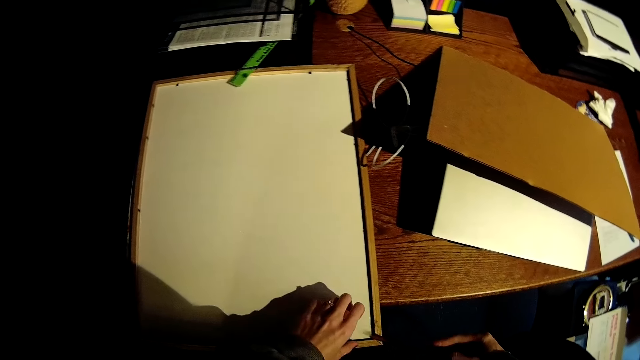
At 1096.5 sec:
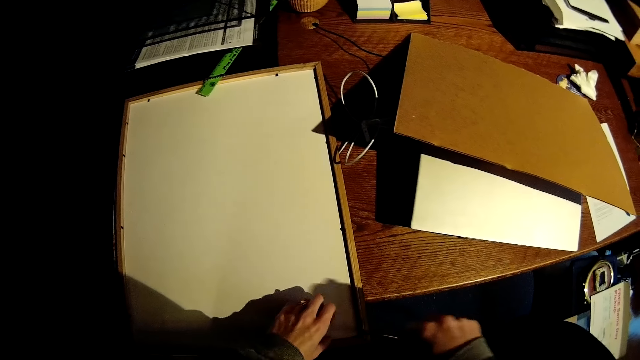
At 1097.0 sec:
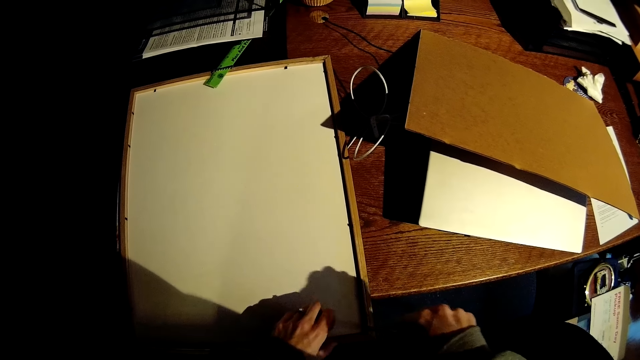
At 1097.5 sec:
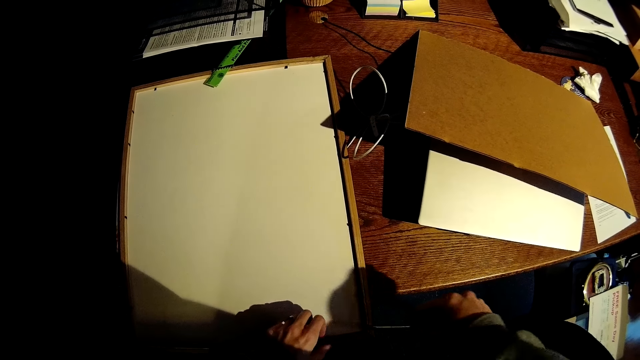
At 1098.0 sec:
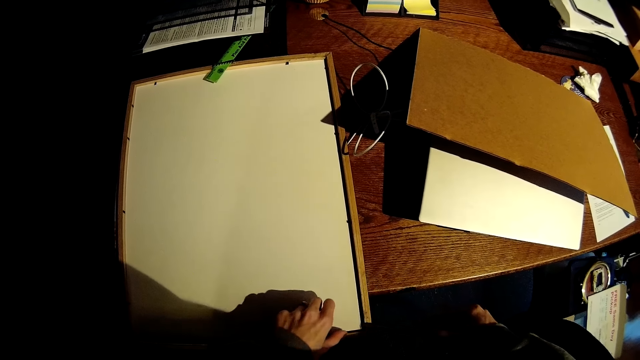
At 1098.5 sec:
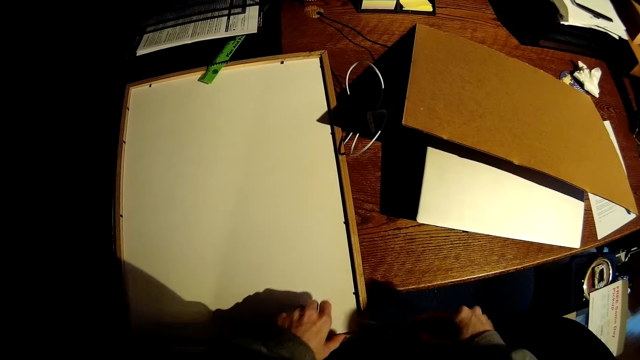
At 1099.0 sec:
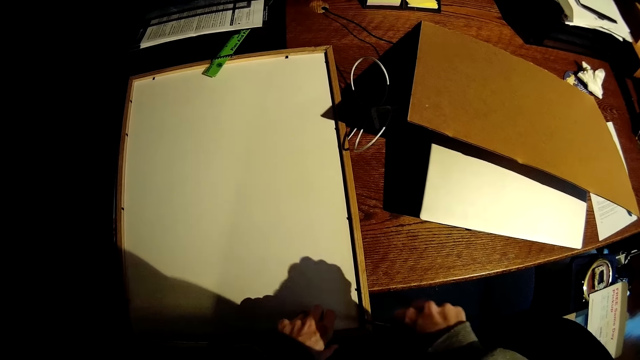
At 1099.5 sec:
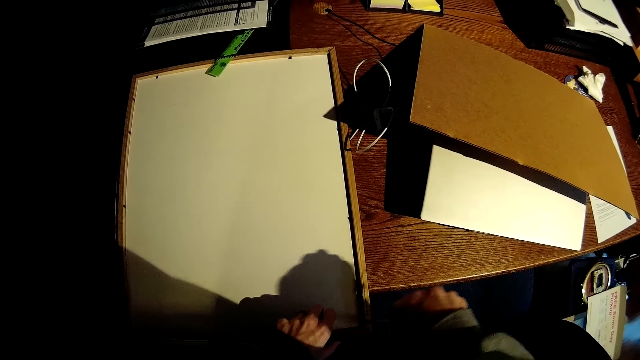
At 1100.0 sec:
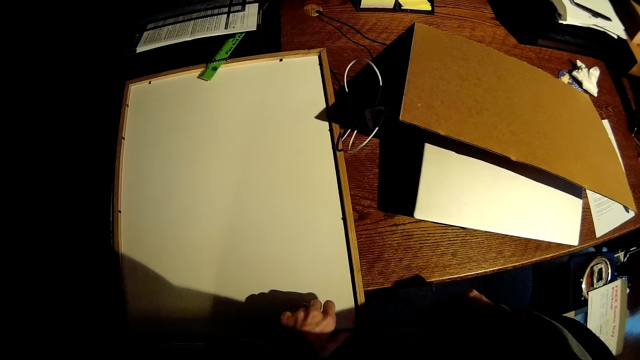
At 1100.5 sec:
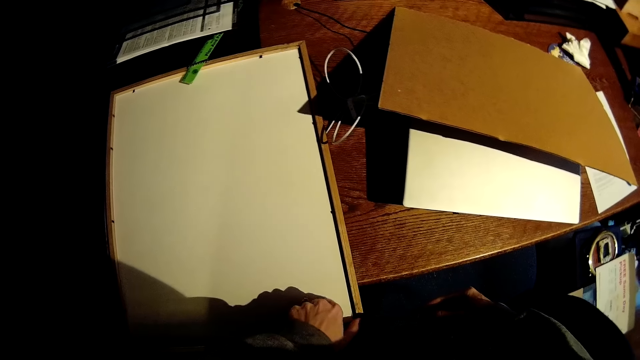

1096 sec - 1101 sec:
The camera wearer removes the photo paper with a screwdriver.

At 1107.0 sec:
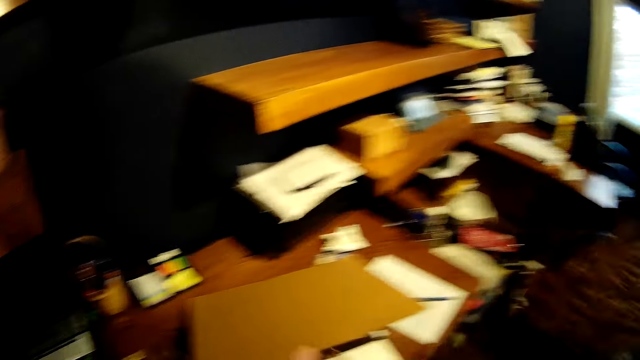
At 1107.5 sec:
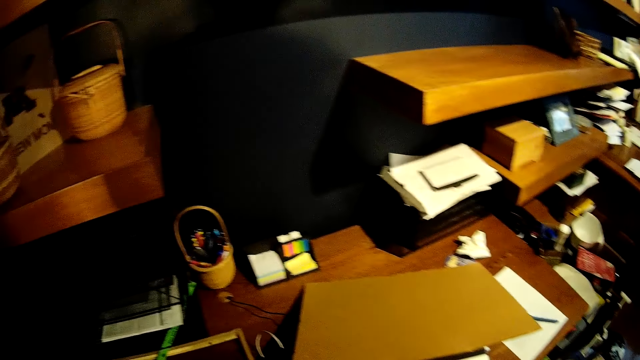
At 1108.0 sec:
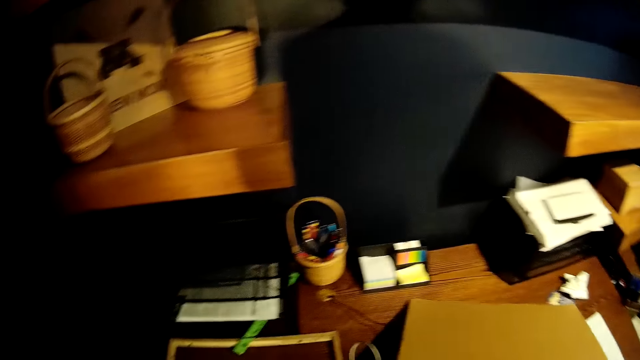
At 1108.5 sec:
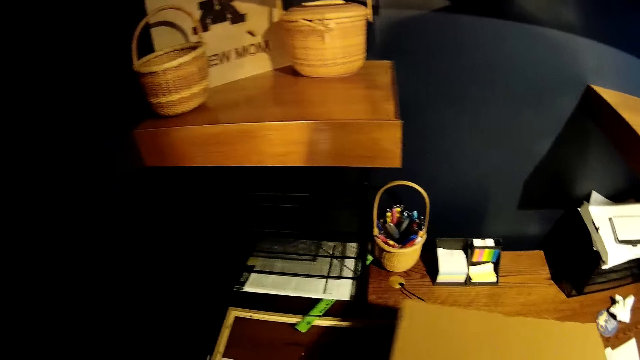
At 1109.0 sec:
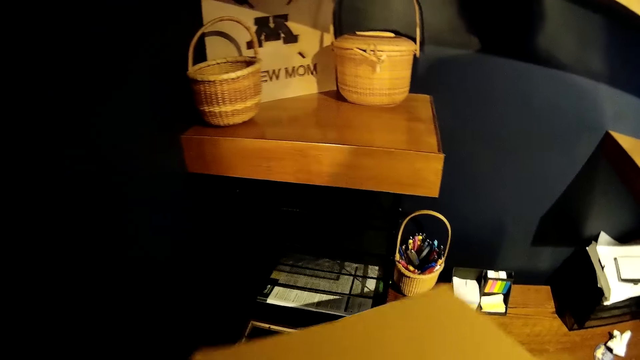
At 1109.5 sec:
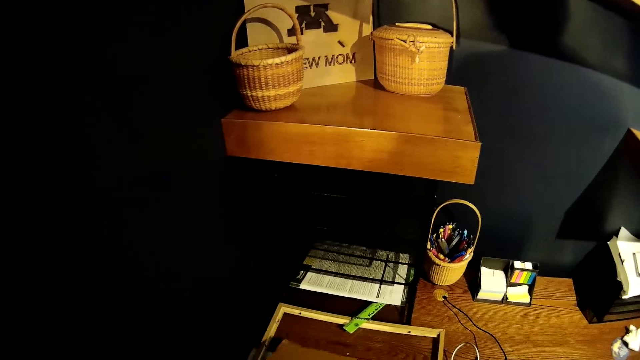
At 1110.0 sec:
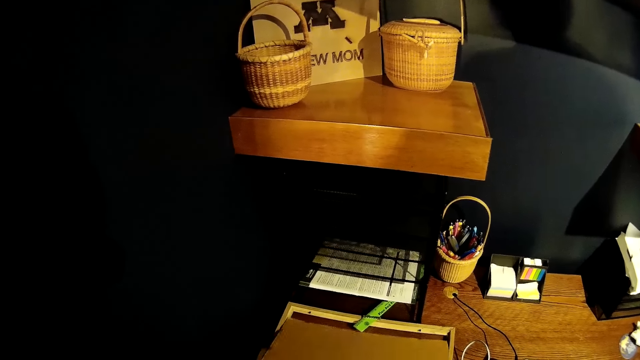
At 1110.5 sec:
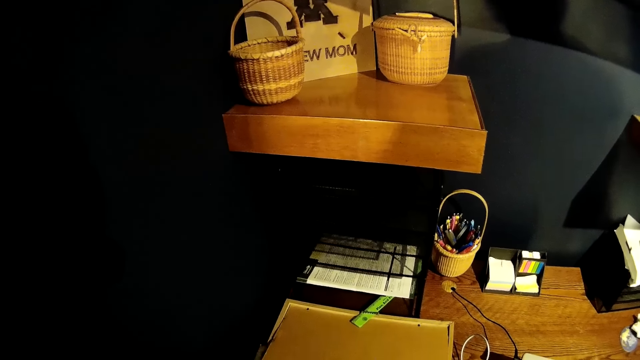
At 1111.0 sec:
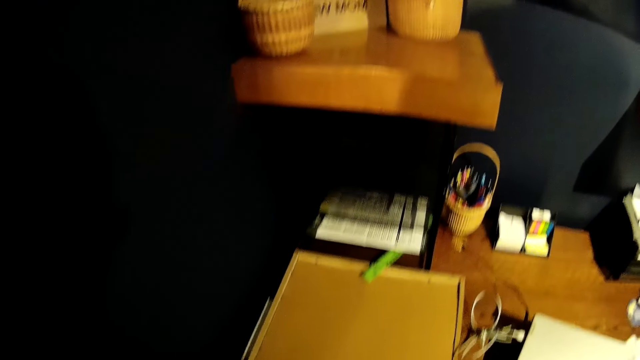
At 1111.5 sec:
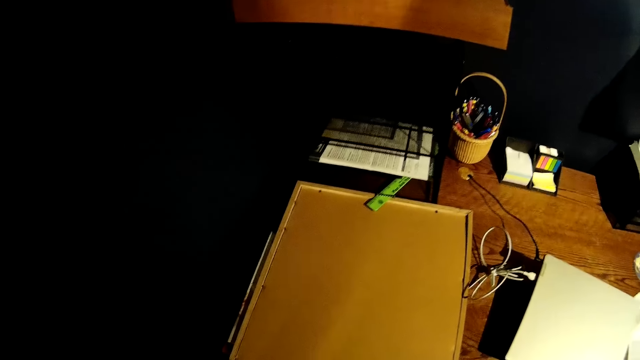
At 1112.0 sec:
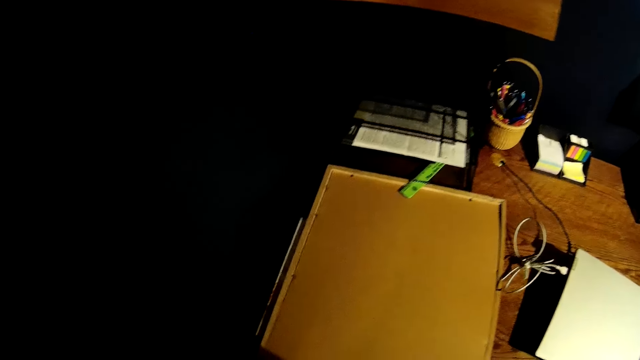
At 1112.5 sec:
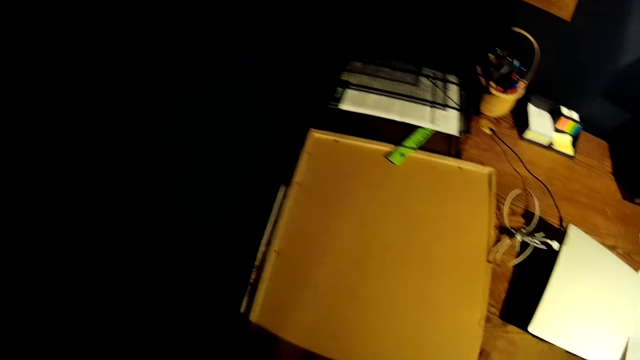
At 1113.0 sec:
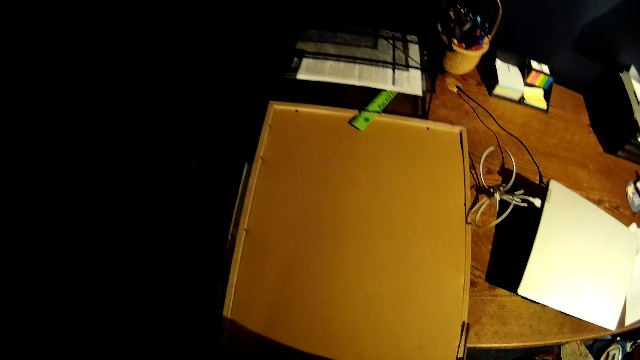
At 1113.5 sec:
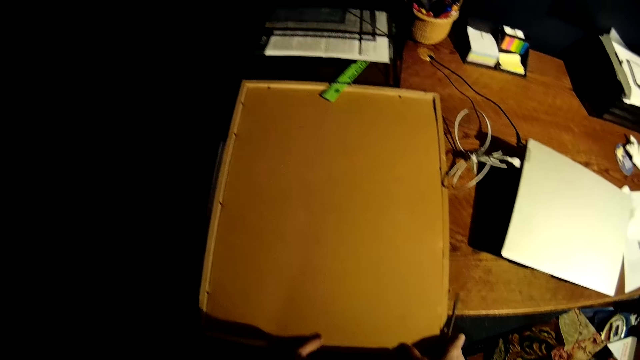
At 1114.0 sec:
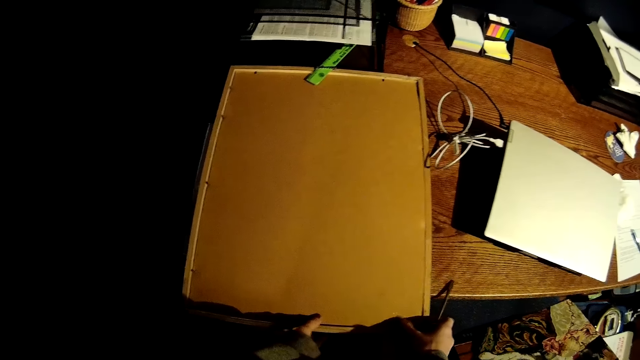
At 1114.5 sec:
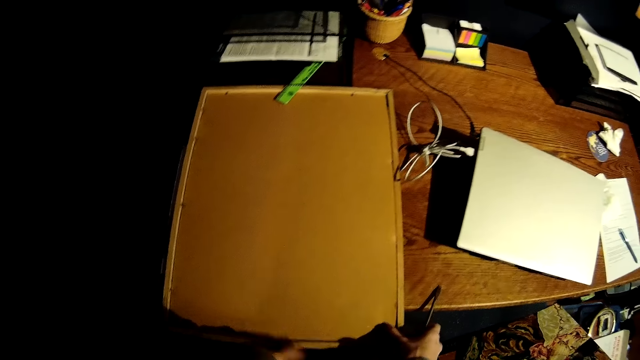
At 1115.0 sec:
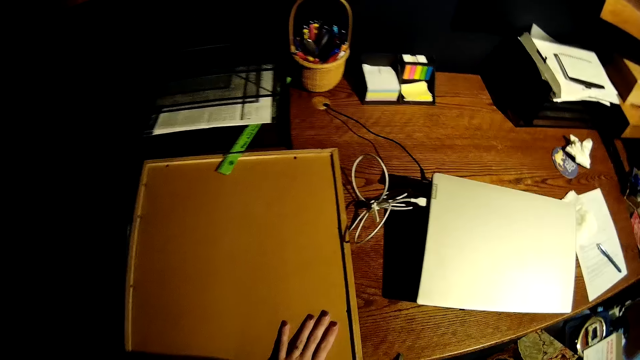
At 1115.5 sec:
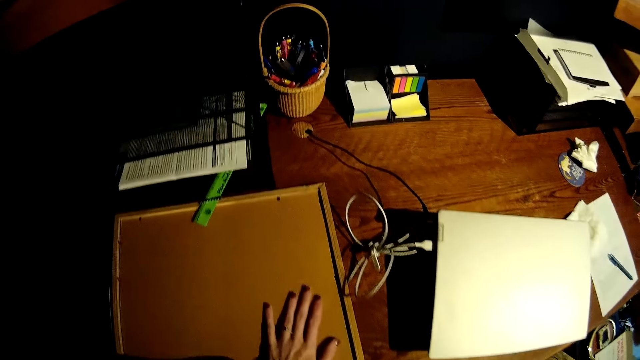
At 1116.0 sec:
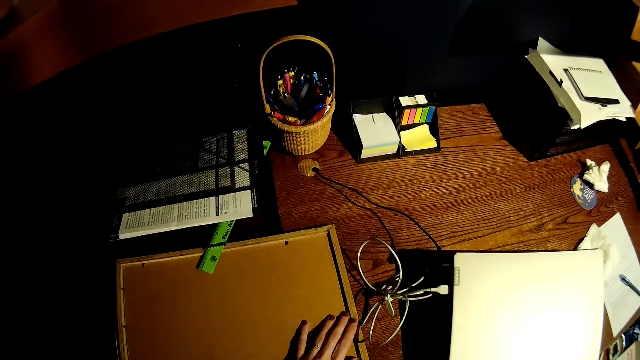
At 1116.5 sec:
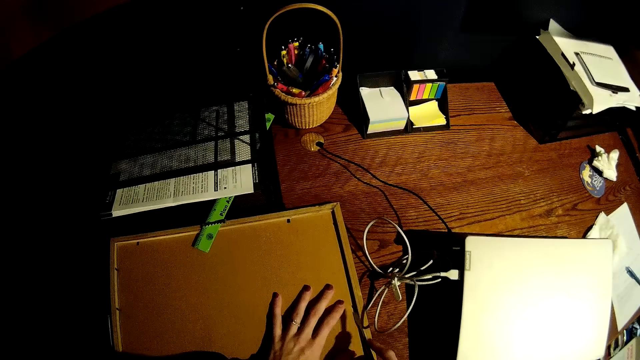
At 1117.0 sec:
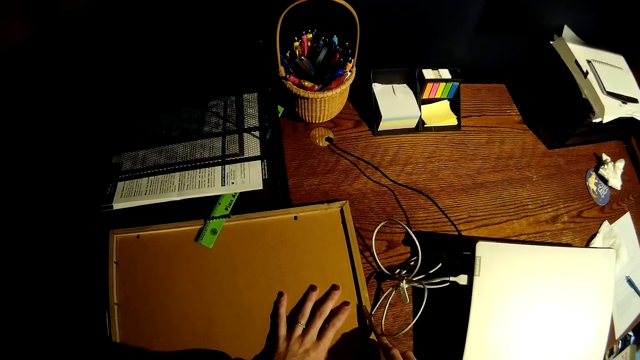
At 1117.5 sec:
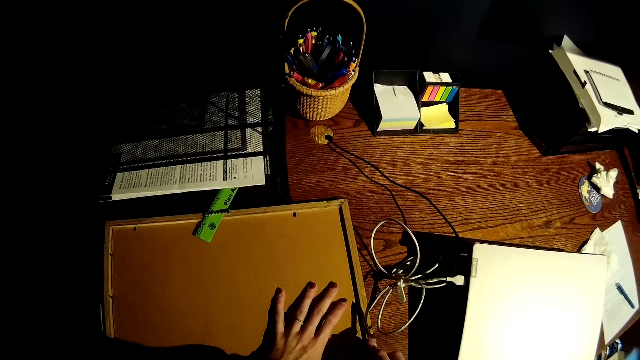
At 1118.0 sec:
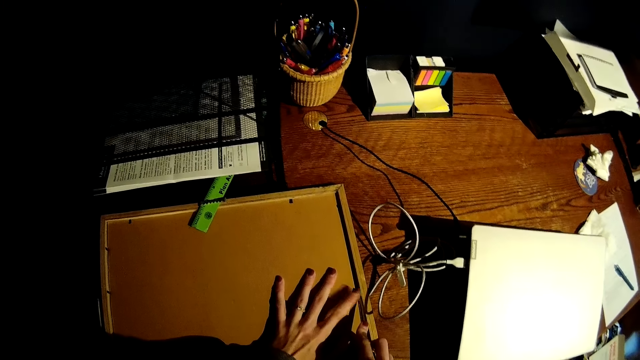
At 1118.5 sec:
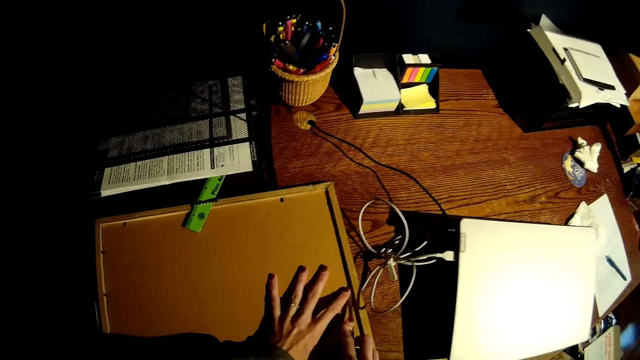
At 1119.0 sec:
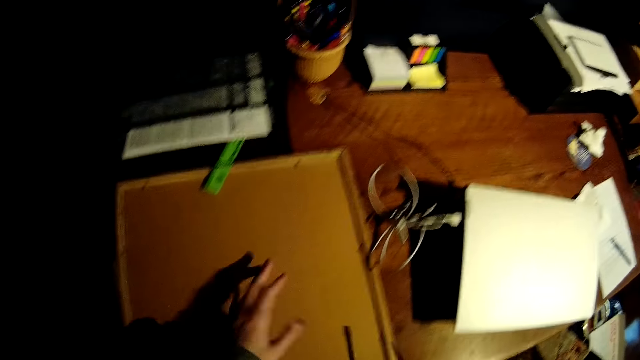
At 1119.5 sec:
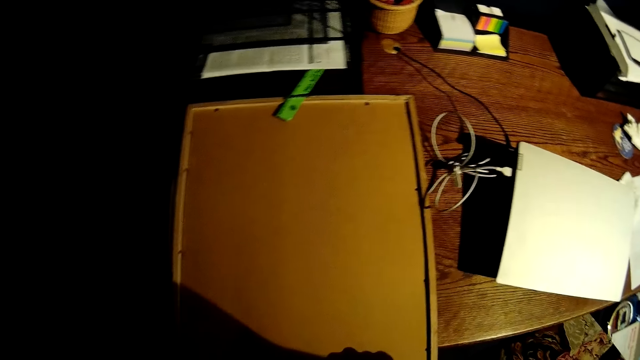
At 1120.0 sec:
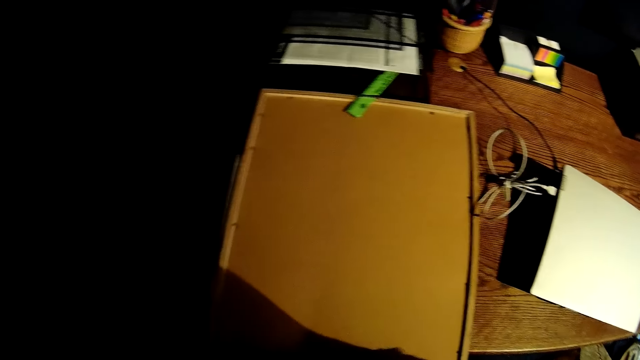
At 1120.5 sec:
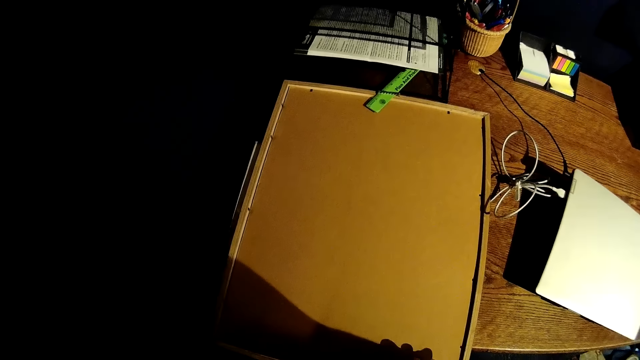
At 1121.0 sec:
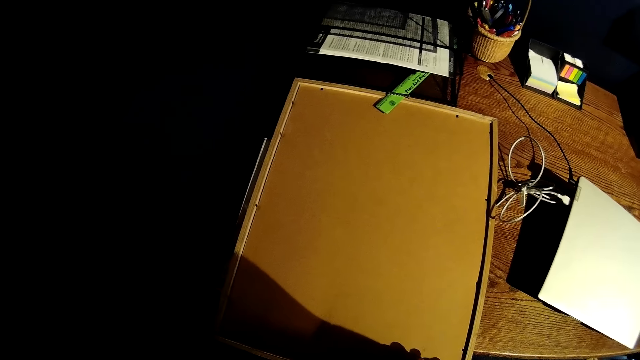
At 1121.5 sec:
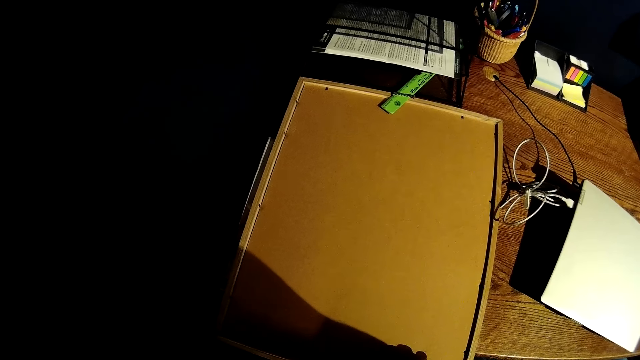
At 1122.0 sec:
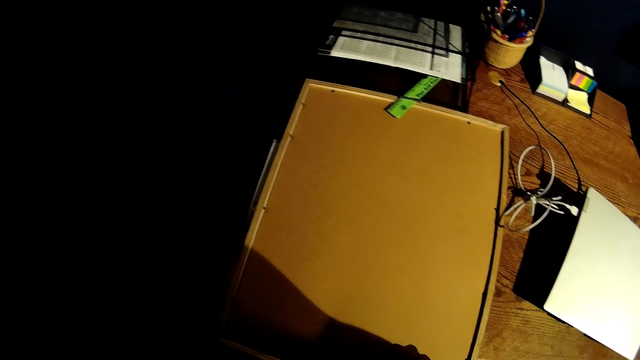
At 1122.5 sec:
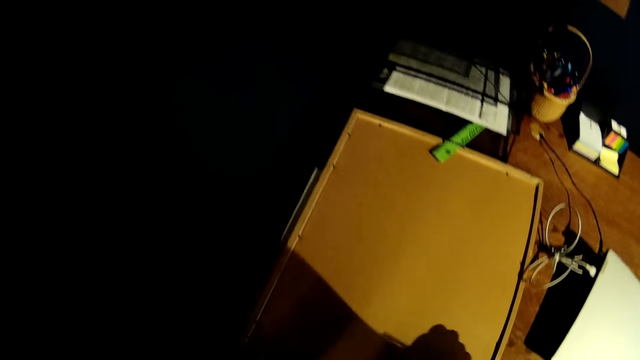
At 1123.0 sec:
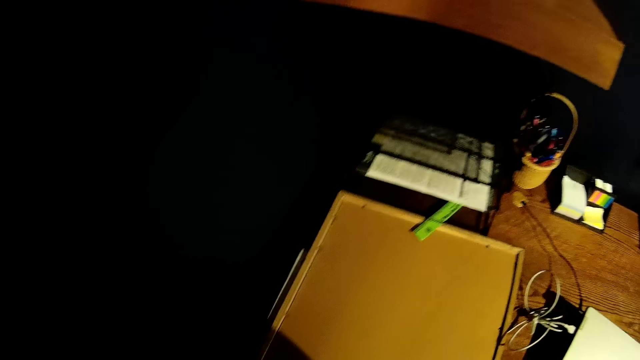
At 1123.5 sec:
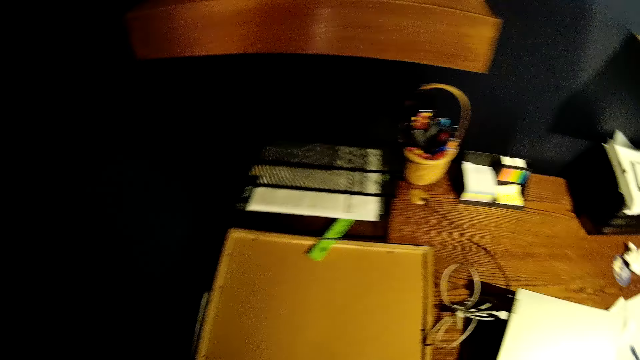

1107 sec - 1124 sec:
The camera wearer drops the picture in his left hand on the table. He turns around. He picks up the picture frame or frame cover on the table with his left hand. He places the cover frame on the outer frame. He fits the cover frame on the outer frame. He presses the cover frame with a hand. He holds the picture frame on the table with his left hand. He uses his left hand to touch a knife in his right hand on the picture frame on the table. He removes his left hand from the picture frame on the table.
